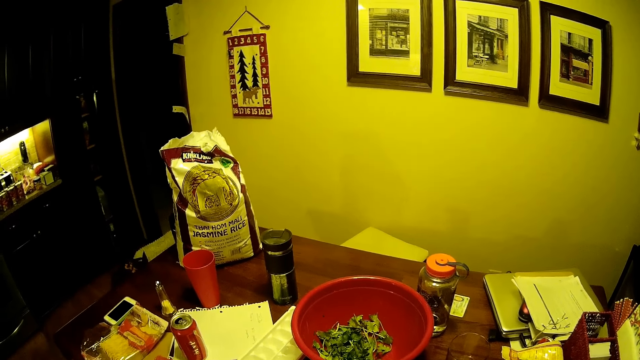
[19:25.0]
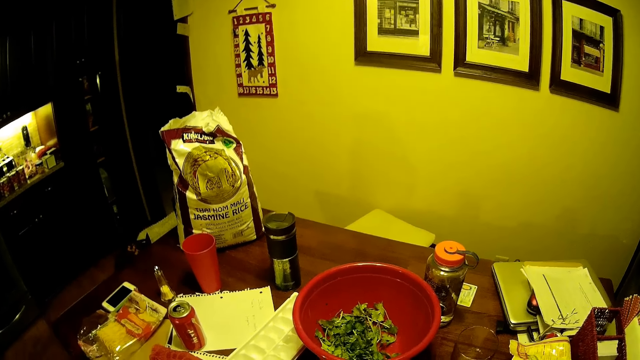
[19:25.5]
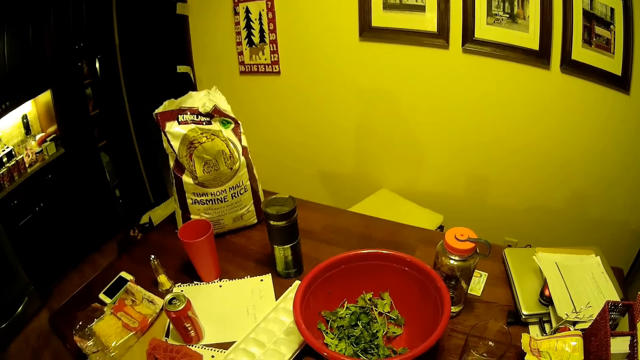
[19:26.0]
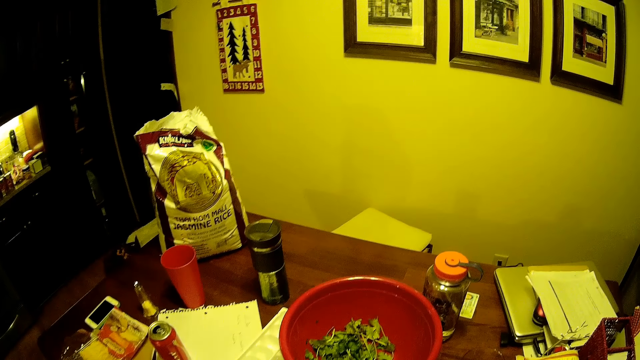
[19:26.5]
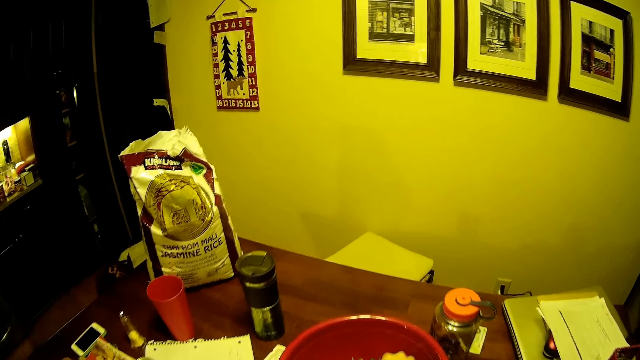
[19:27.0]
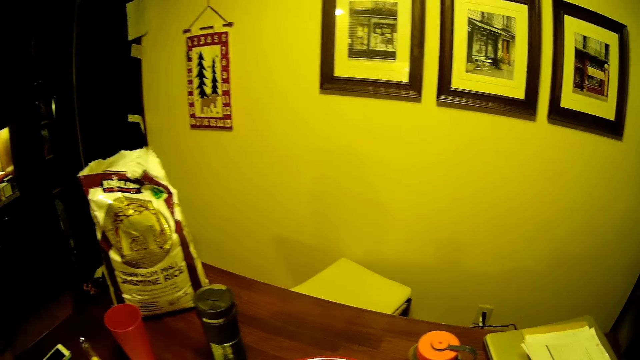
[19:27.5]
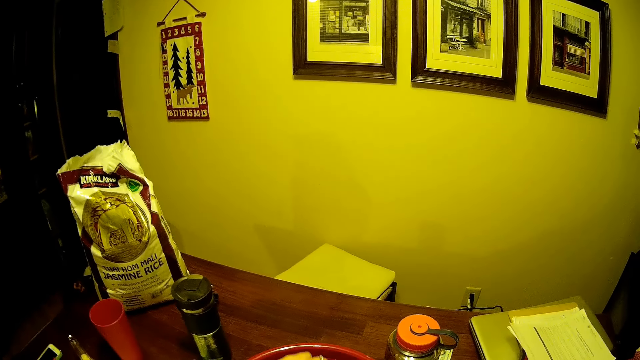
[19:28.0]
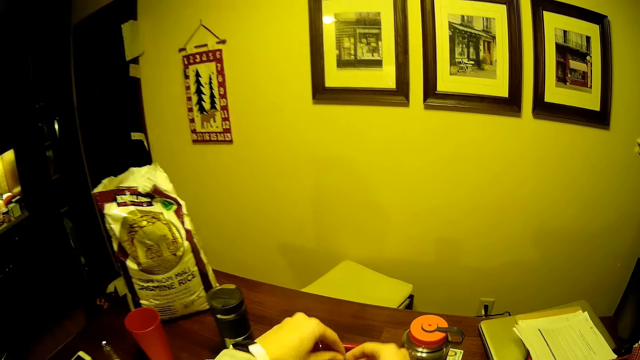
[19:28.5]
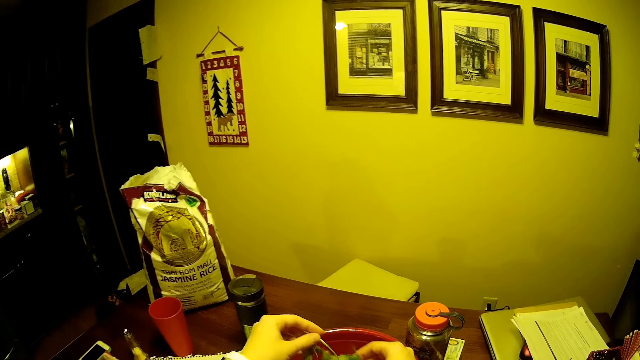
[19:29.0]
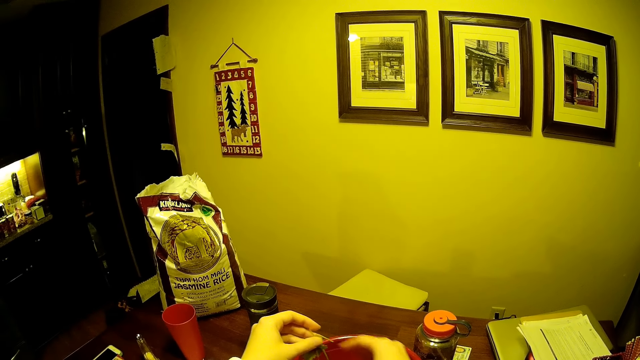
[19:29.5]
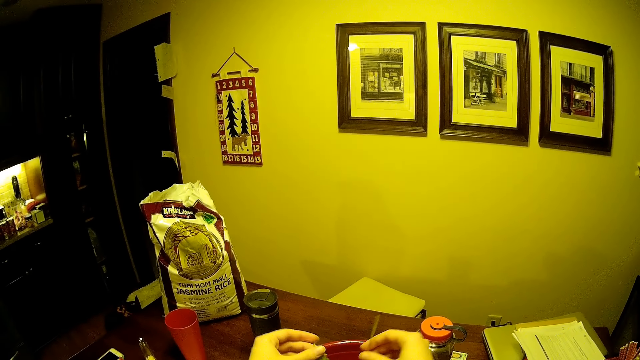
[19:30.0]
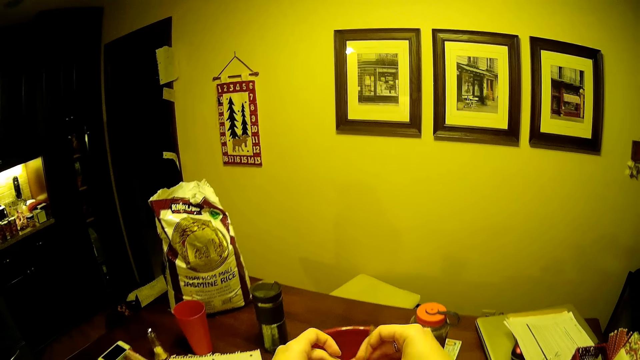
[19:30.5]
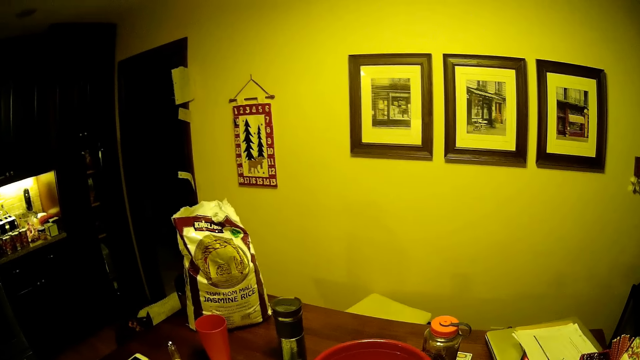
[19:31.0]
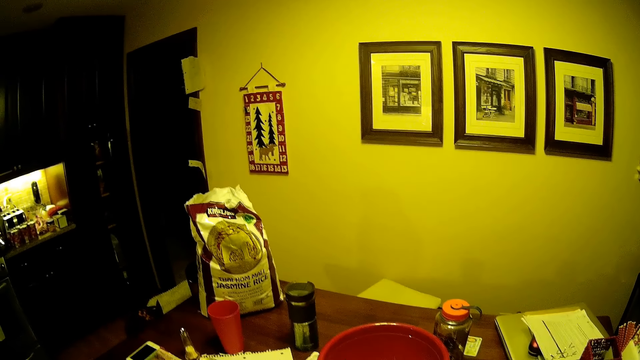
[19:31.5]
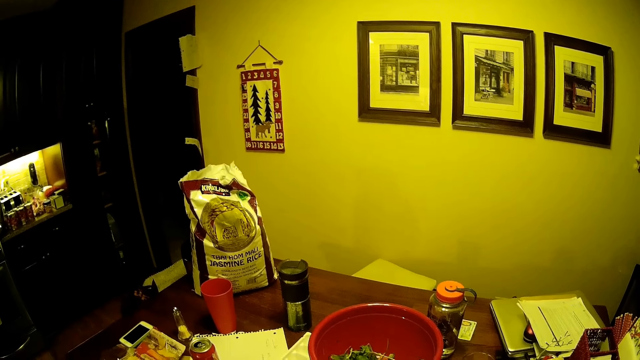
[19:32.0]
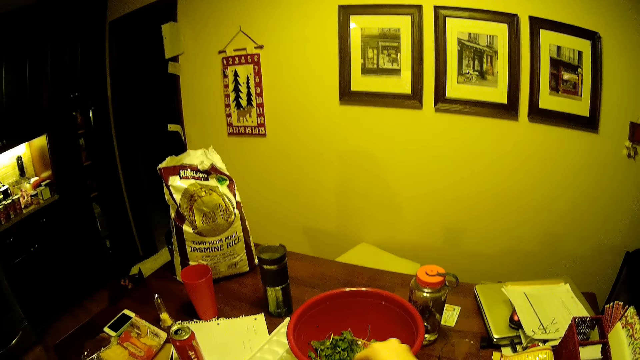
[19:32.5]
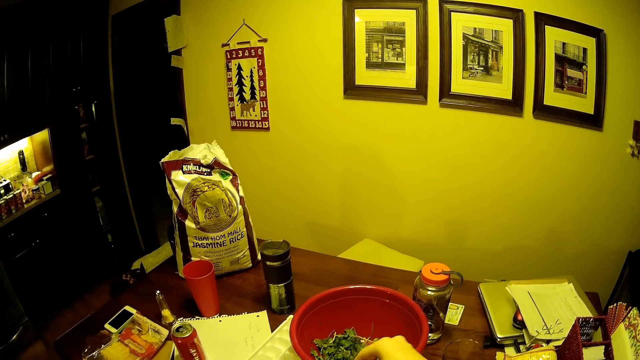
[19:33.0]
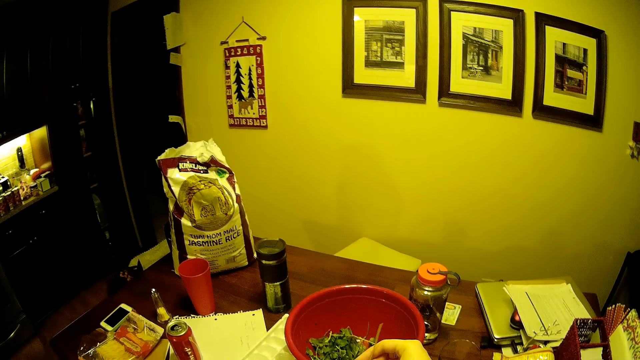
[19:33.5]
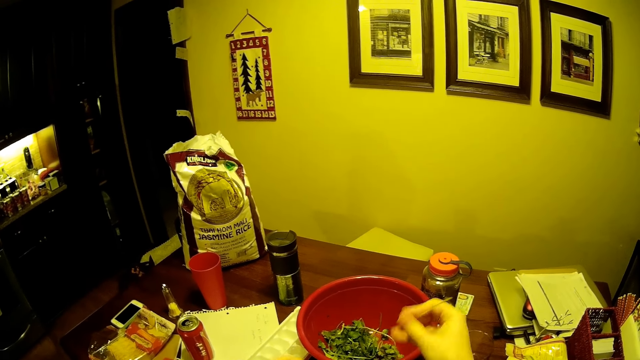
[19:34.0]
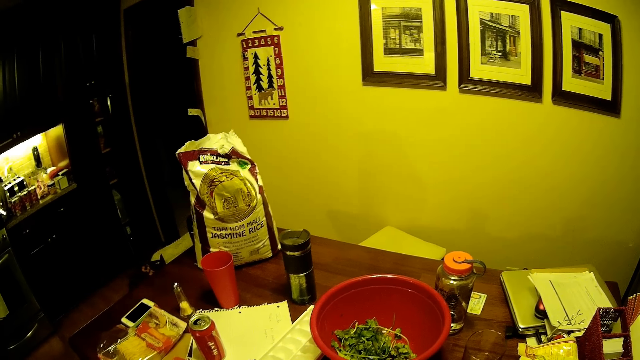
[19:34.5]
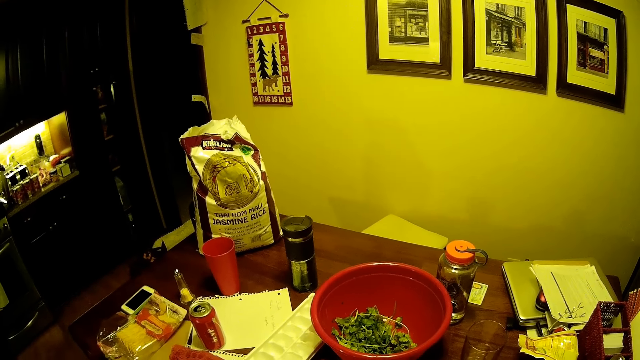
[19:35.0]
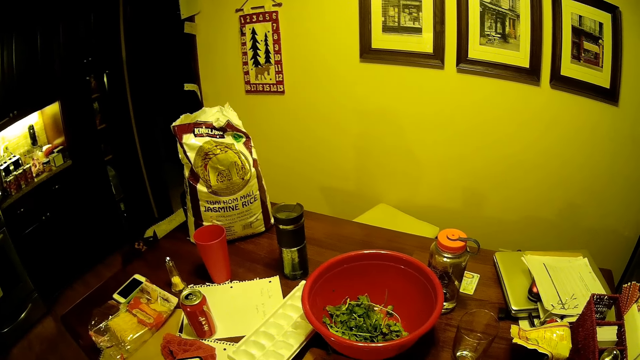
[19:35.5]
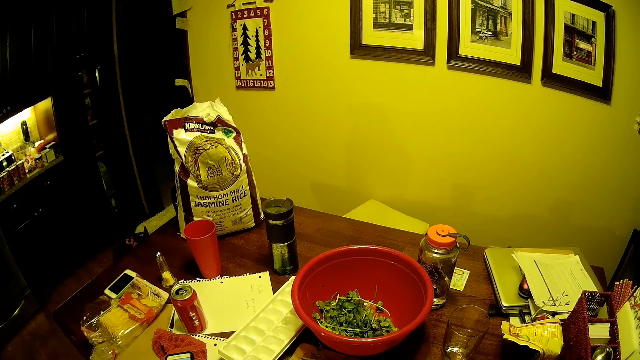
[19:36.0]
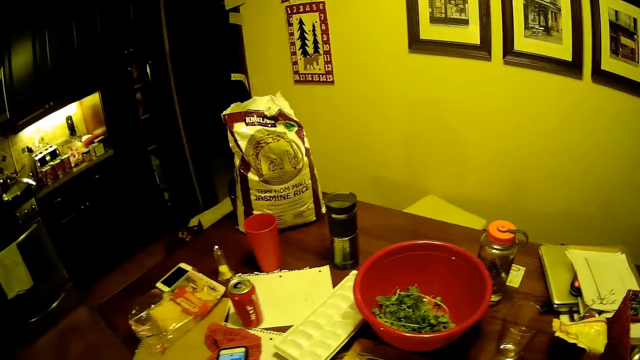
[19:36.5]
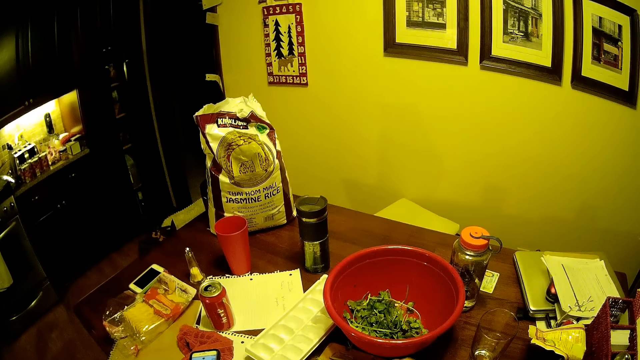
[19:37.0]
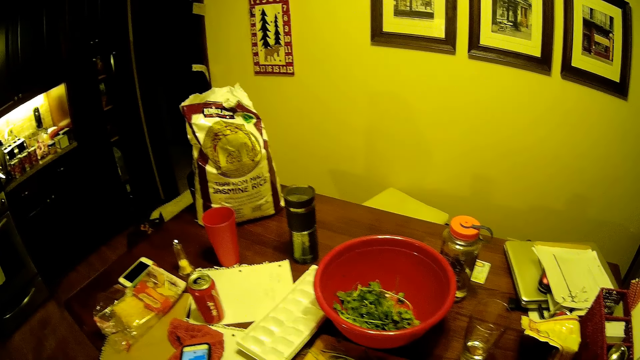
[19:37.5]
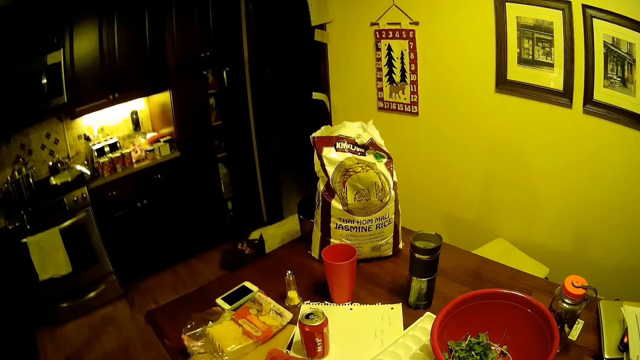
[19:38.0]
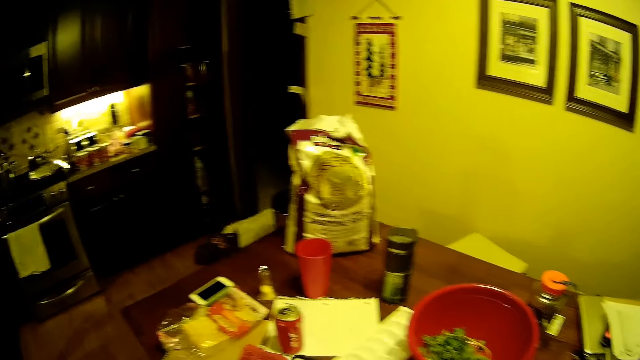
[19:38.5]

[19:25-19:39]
The camera wearer picks vegetables from the basin. They remove the stem of the vegetable. They stare around the house. They pick the vegetable in the basin. They remove the stem of the vegetable.

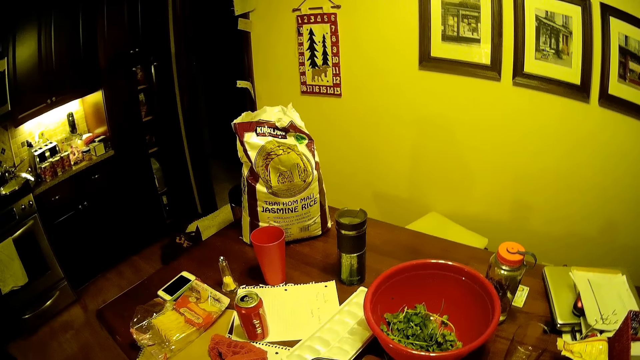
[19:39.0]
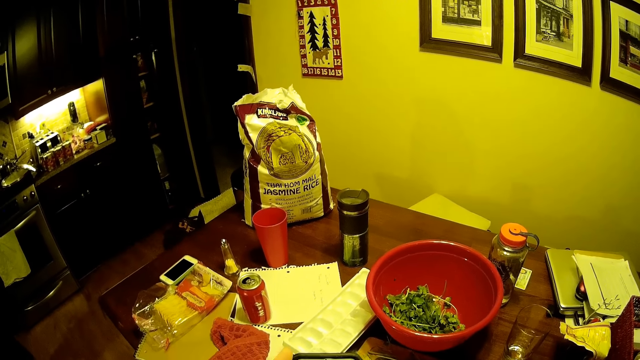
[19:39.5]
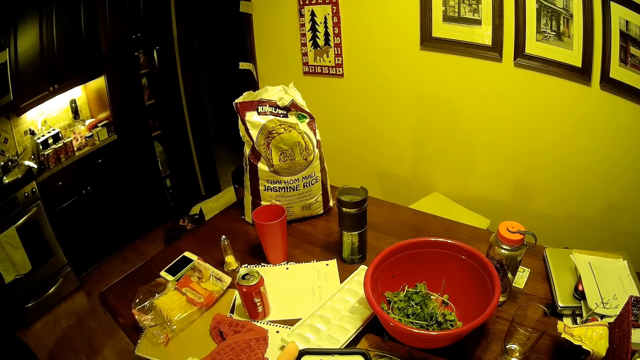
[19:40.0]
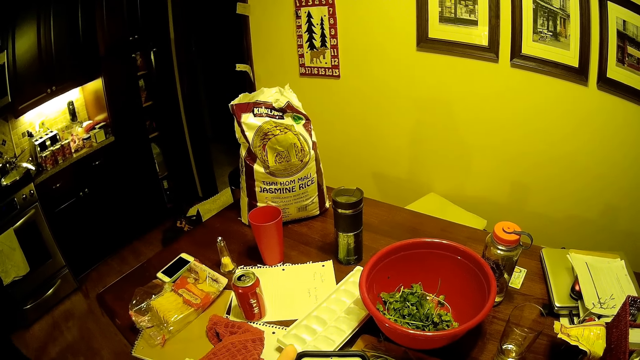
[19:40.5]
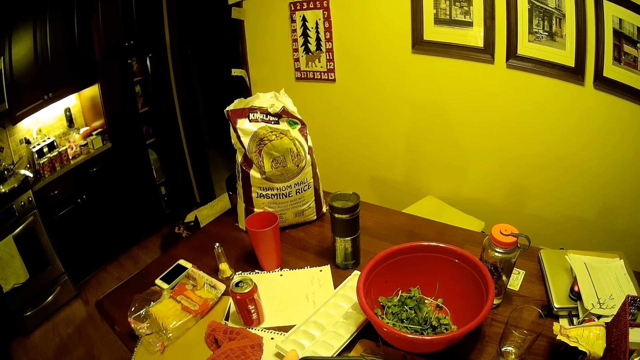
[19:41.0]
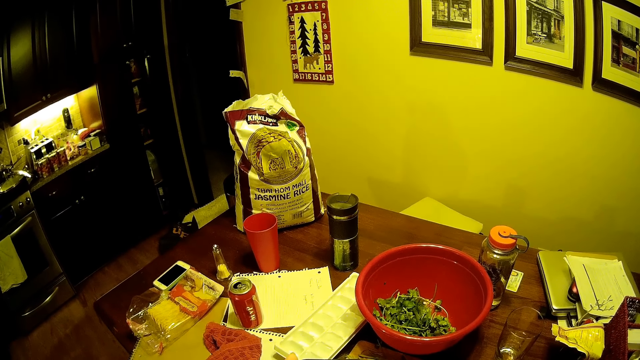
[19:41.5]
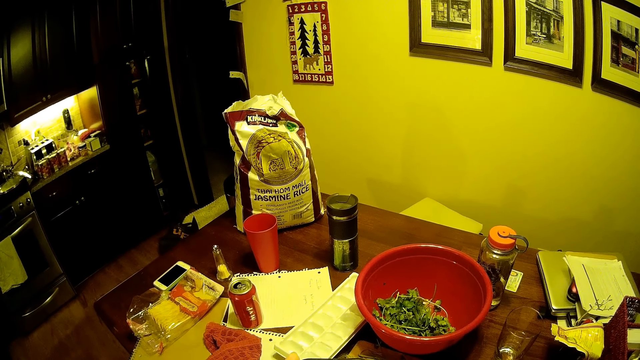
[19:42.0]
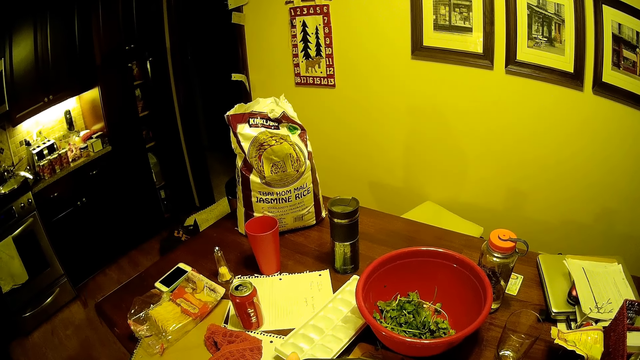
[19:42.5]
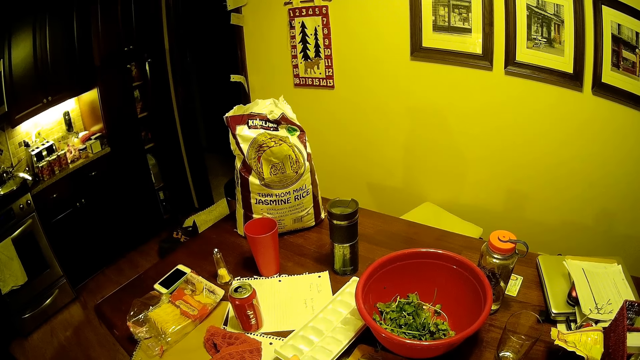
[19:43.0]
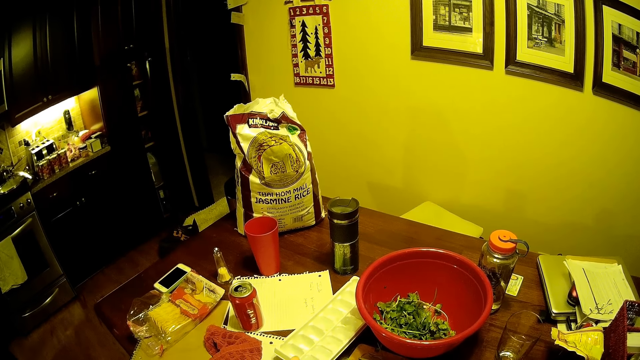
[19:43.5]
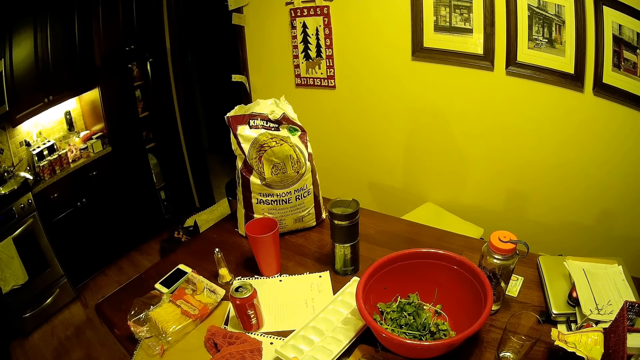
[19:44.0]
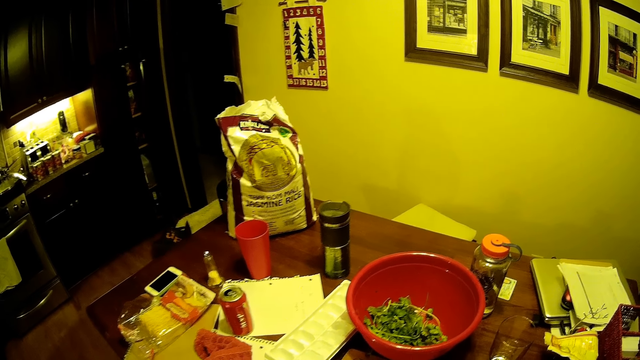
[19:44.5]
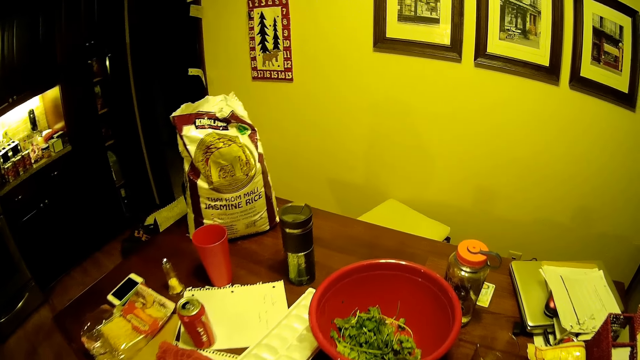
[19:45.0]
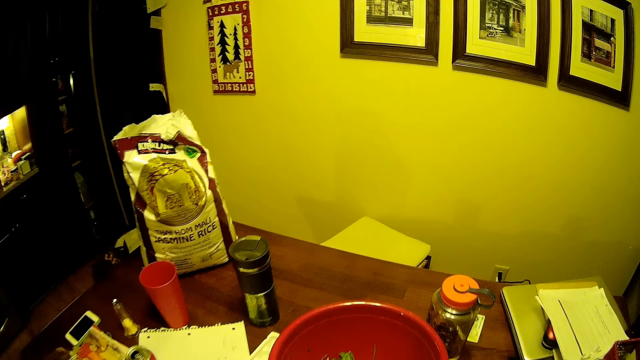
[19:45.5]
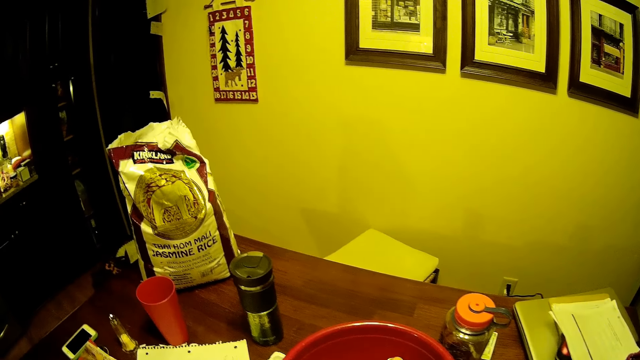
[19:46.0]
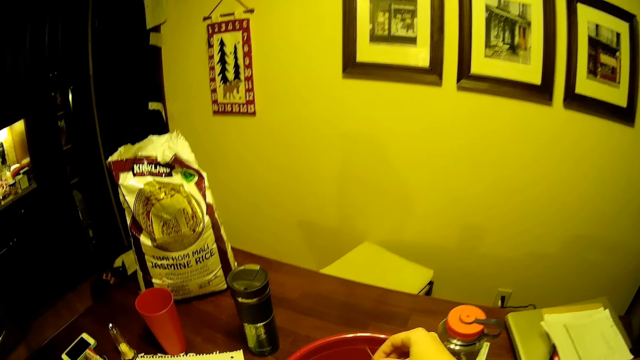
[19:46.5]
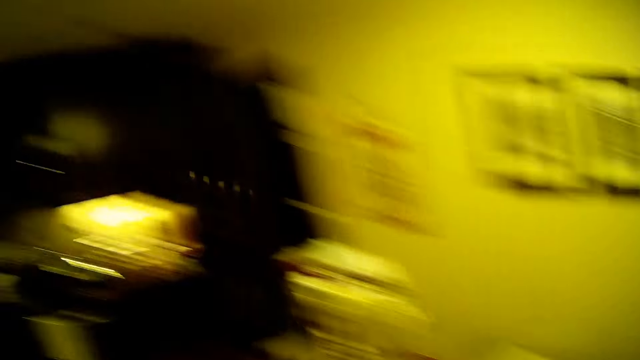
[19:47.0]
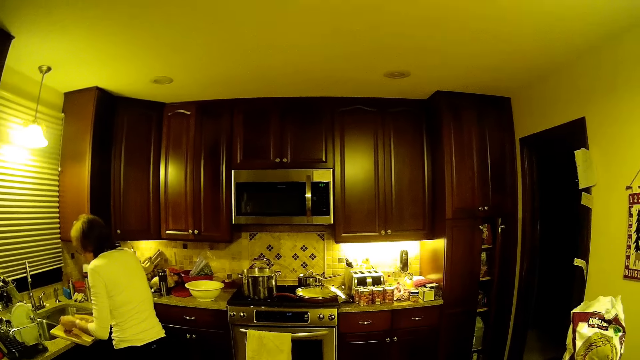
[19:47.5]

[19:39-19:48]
The camera wearer stares at the table. They remove the stem of the vegetable.
